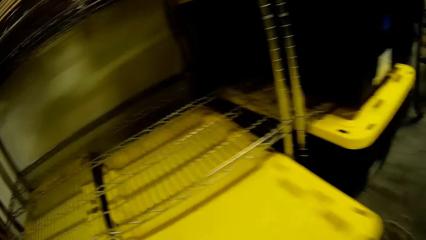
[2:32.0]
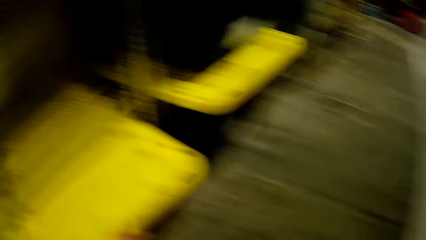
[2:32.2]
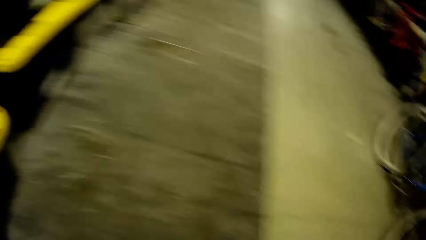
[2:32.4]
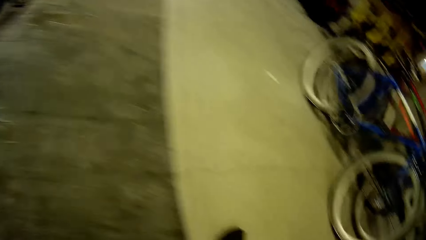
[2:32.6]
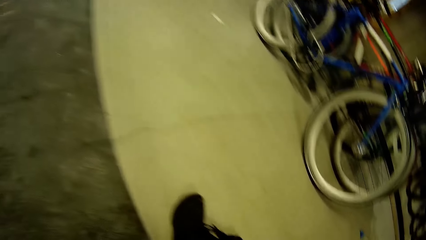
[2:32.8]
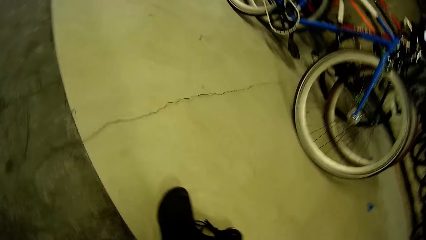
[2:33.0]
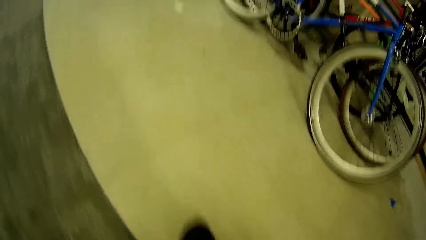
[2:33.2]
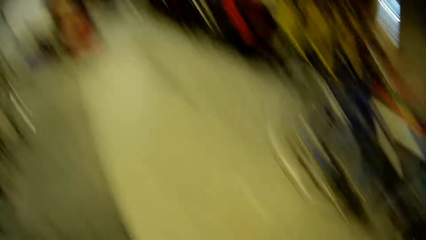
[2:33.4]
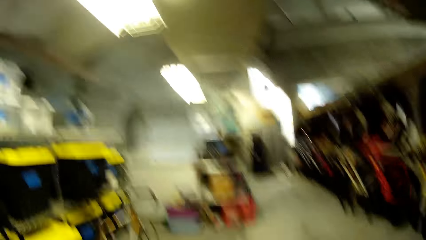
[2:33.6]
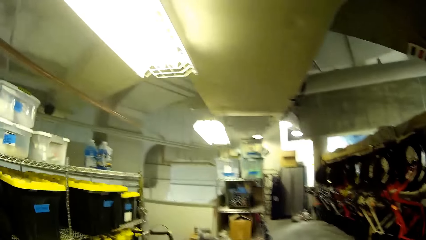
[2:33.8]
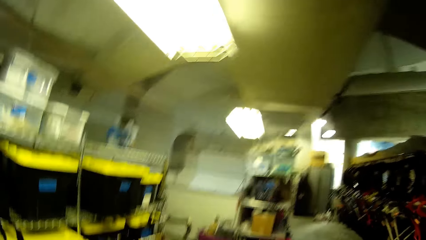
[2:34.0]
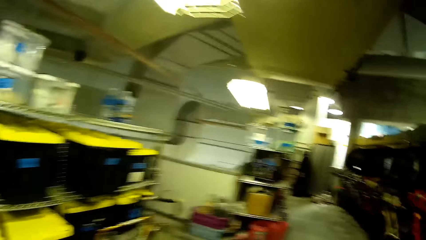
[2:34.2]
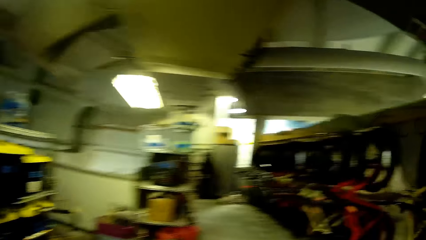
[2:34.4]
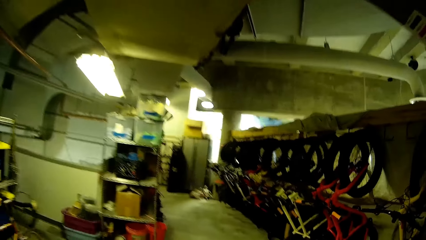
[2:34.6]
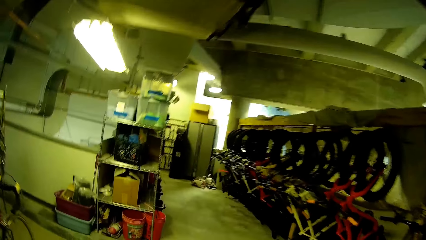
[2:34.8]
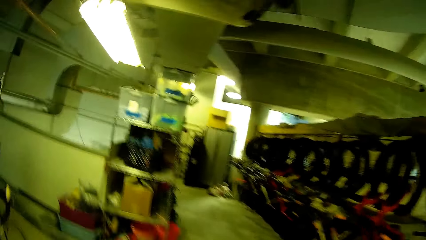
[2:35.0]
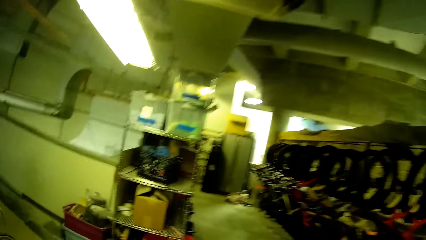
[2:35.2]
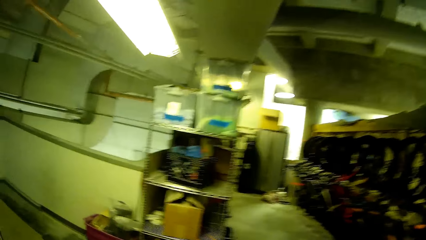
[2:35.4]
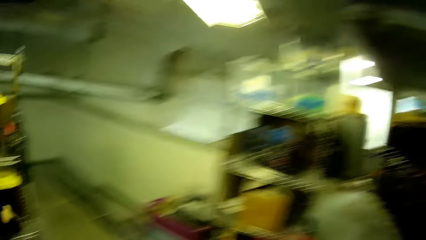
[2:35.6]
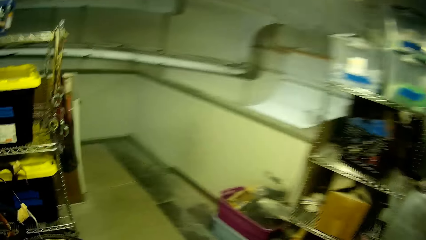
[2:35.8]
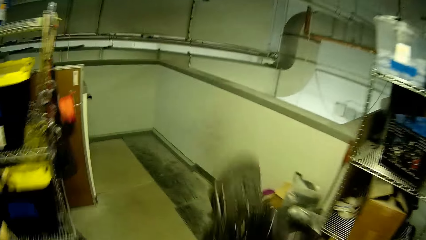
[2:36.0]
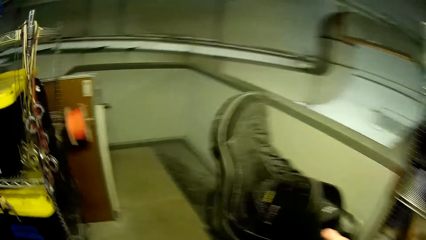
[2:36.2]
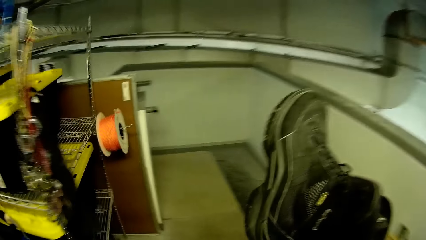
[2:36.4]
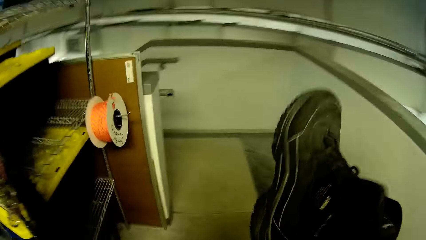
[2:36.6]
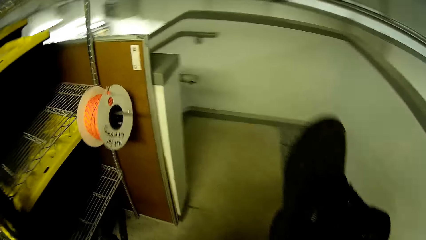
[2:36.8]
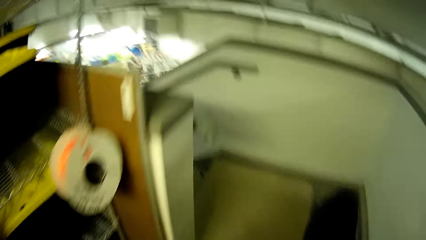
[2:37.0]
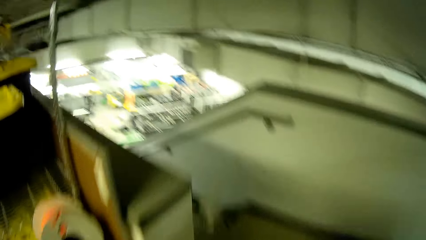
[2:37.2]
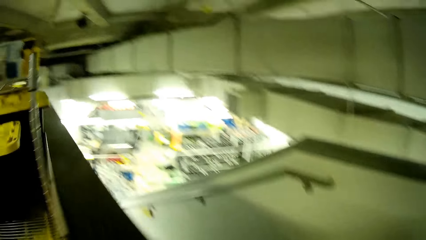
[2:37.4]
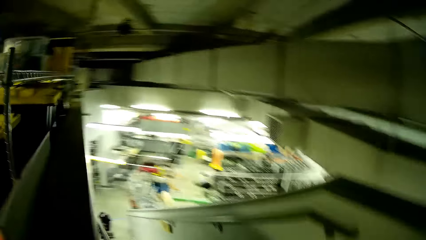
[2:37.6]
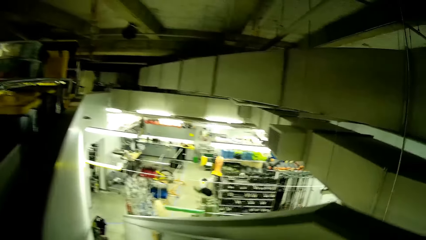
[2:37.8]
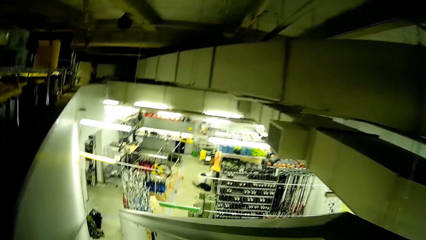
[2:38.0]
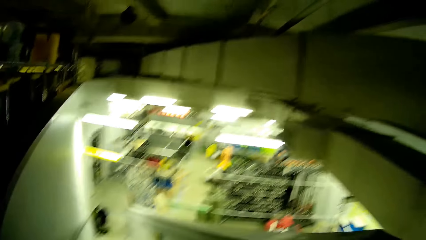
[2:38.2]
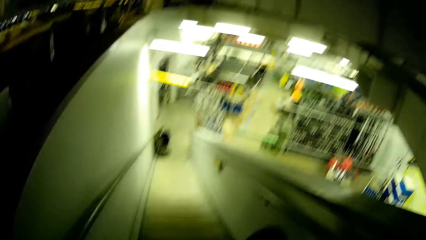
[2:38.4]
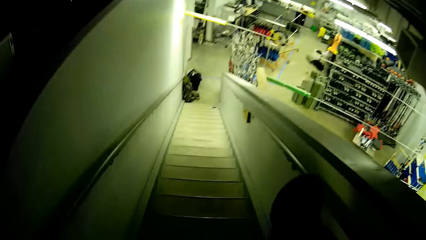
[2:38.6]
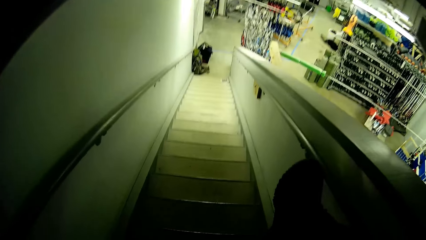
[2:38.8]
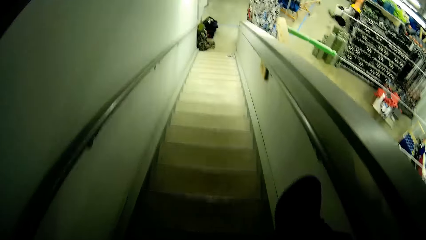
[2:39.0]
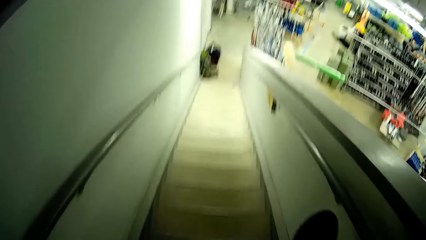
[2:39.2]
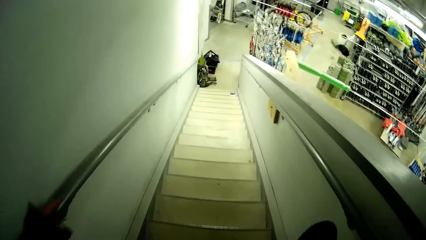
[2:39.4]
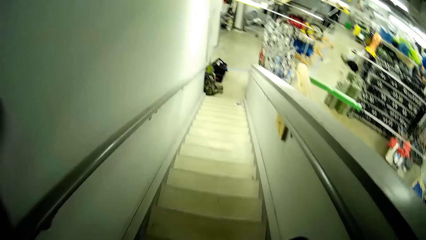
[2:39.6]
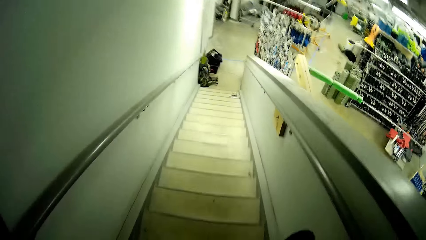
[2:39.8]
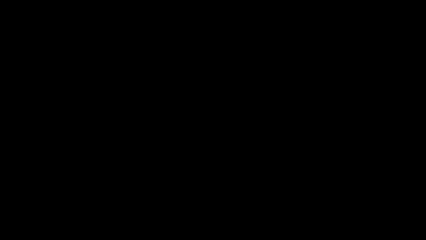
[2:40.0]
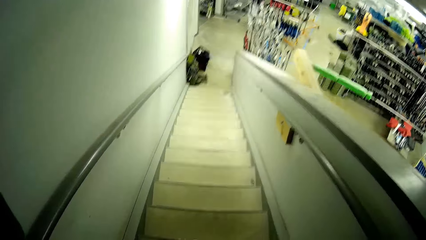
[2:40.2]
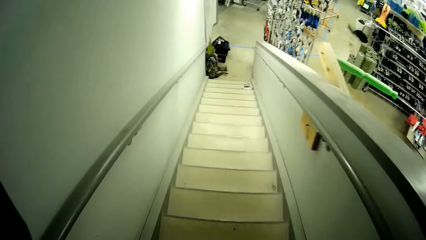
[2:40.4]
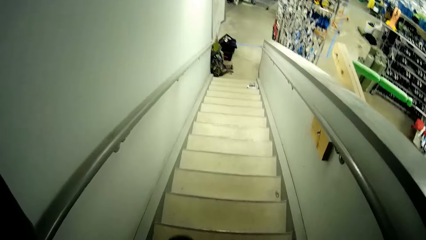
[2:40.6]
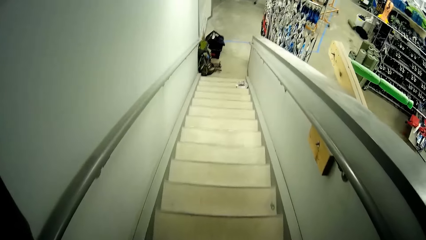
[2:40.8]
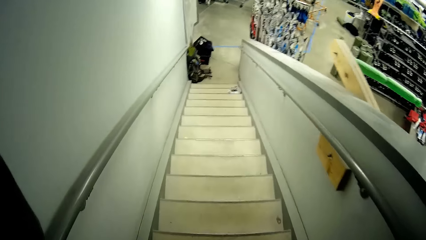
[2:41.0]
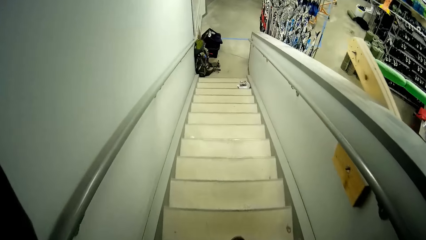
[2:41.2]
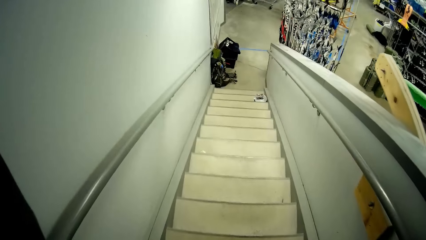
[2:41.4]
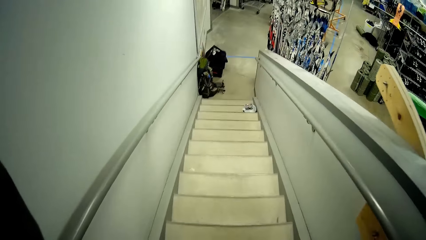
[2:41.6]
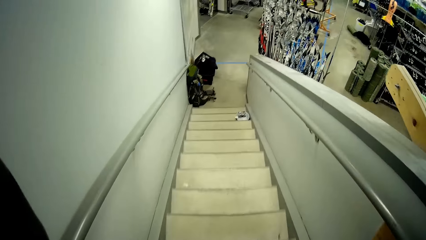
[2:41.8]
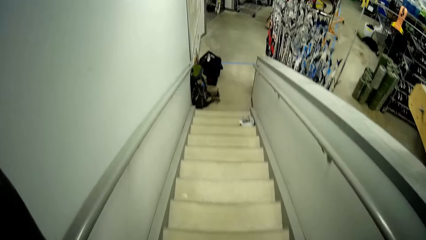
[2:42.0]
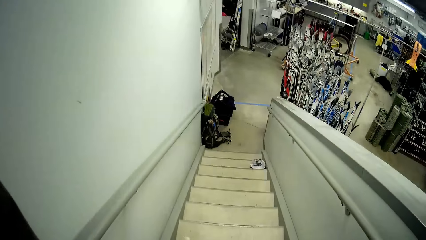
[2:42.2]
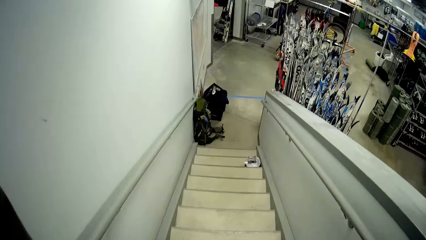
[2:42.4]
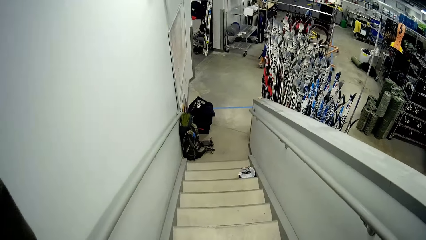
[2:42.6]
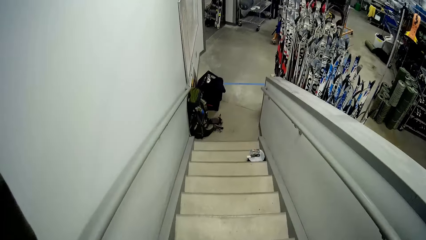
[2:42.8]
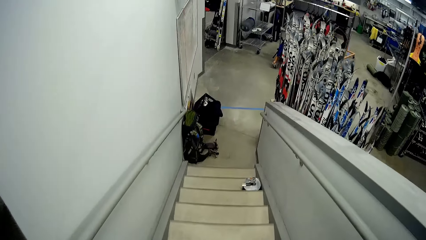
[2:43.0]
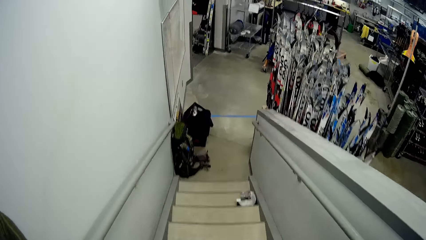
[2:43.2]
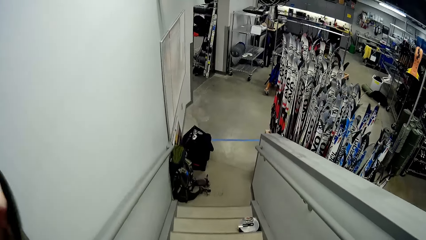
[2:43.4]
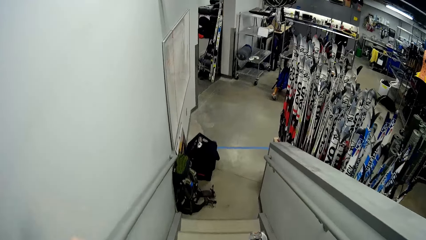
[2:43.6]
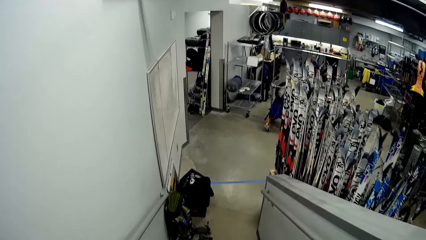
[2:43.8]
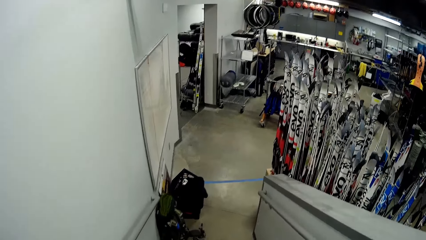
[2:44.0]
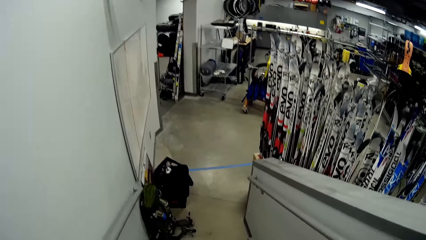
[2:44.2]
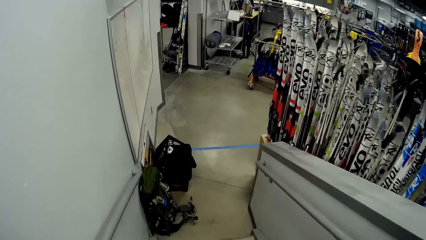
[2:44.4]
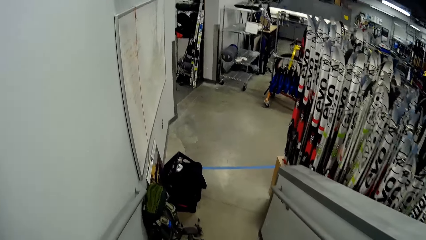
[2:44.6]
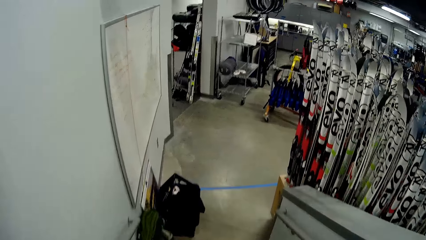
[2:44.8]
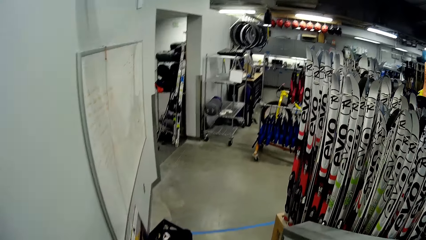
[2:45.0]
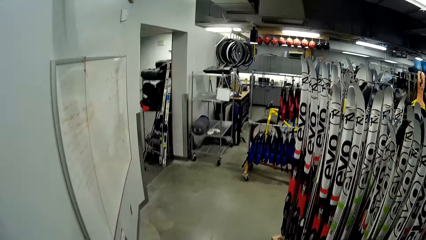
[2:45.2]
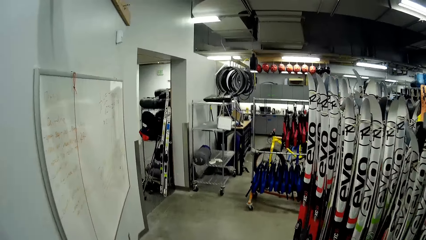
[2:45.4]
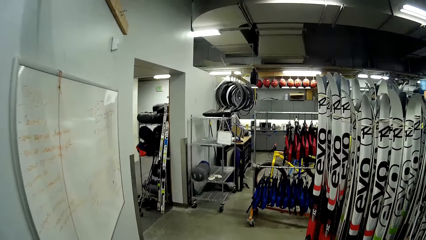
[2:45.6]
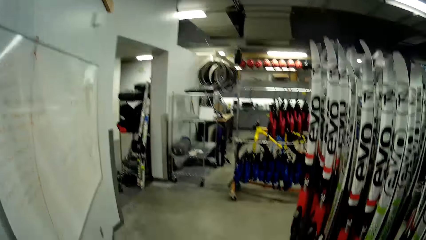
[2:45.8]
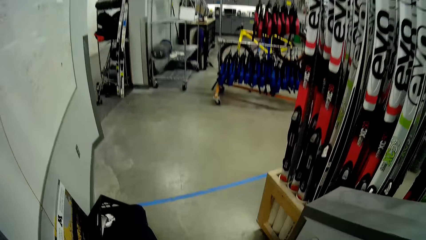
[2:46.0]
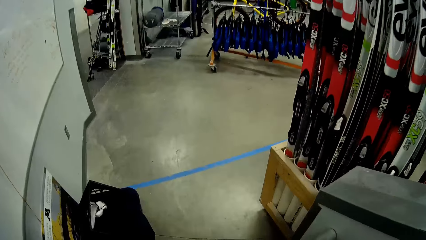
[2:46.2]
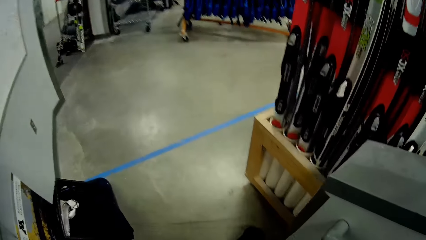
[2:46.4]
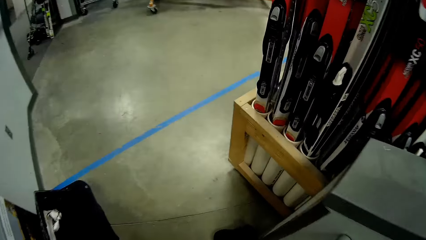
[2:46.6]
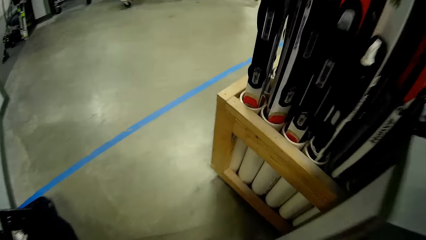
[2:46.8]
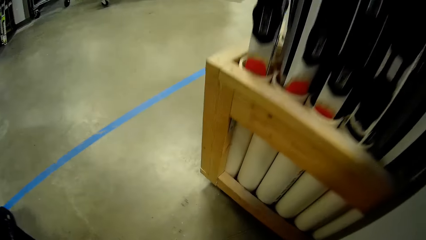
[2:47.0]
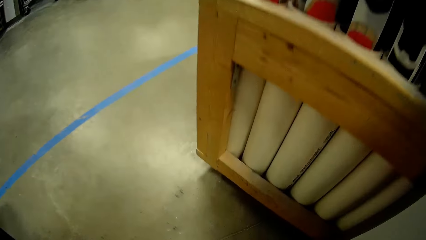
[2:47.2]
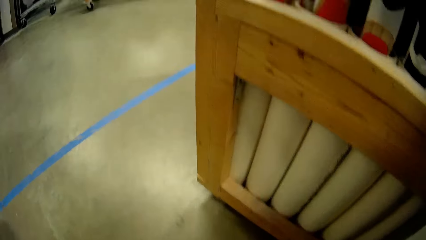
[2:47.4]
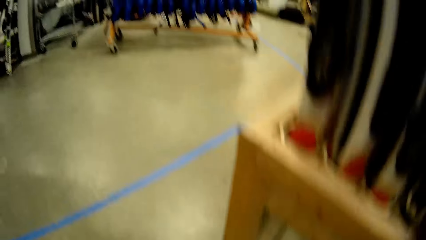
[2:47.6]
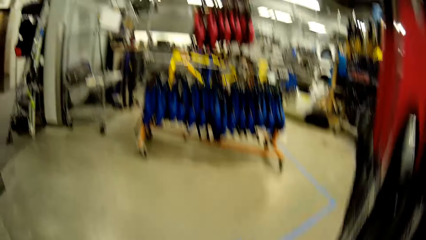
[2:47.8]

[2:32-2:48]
The camera wearer pushes back the plastic box under the shelf. They pick the shoe and walk around the store. They carry the shoes. They walk down the stairway. They put the shoe down.
